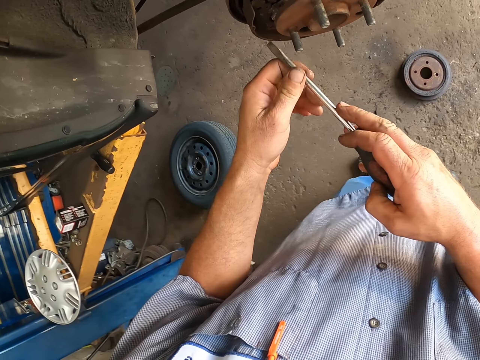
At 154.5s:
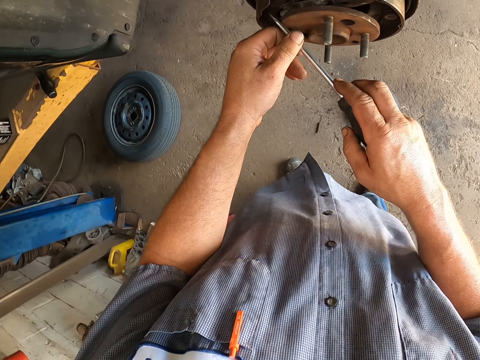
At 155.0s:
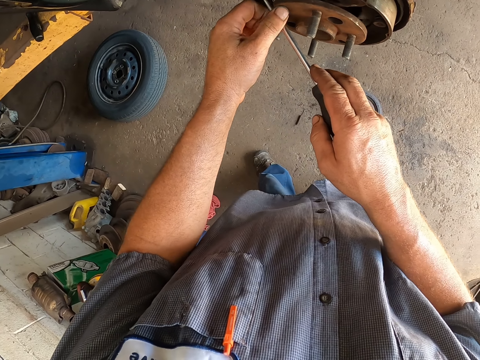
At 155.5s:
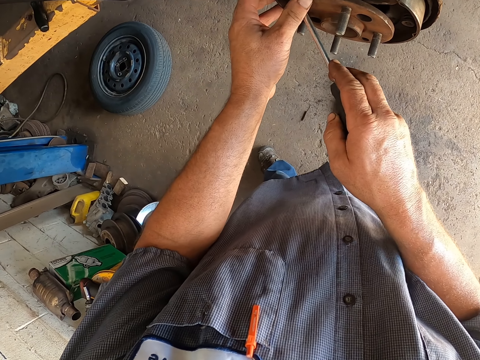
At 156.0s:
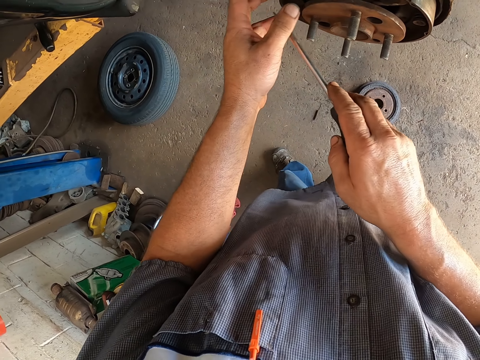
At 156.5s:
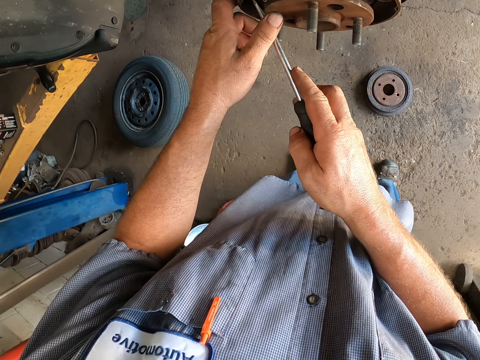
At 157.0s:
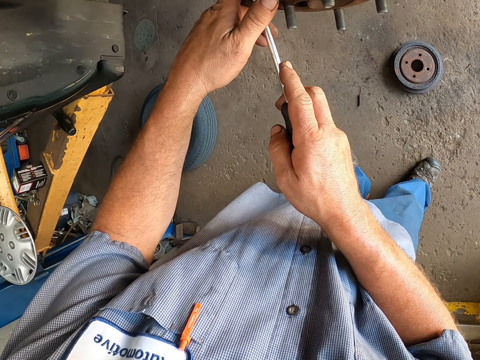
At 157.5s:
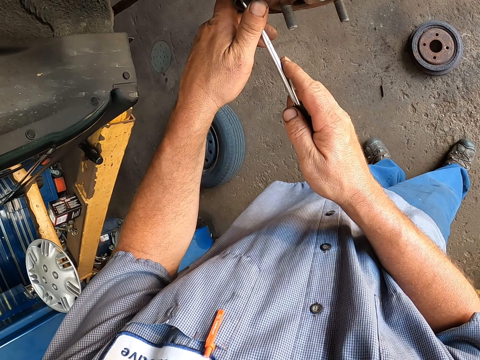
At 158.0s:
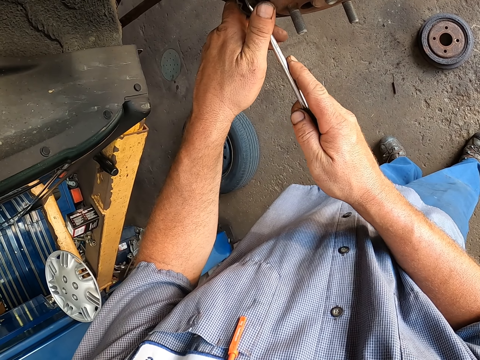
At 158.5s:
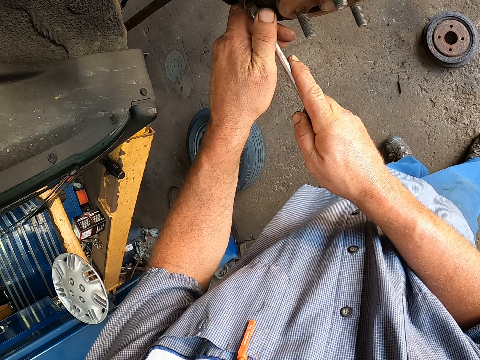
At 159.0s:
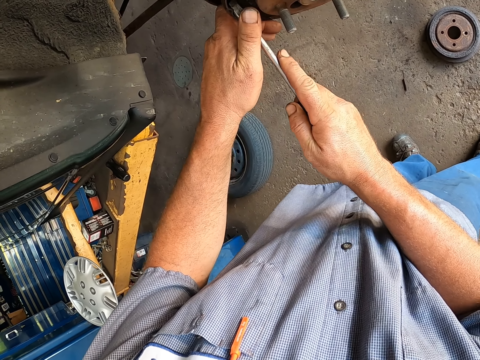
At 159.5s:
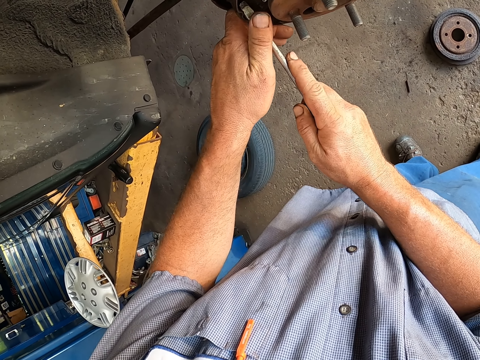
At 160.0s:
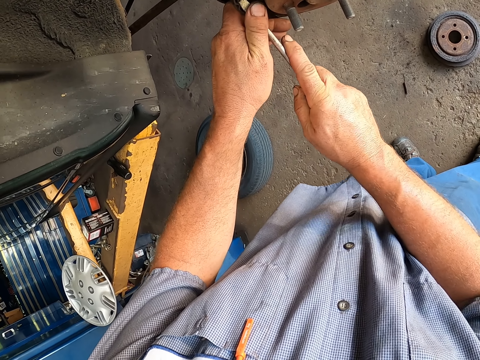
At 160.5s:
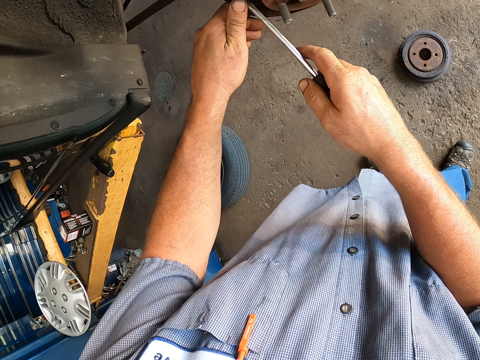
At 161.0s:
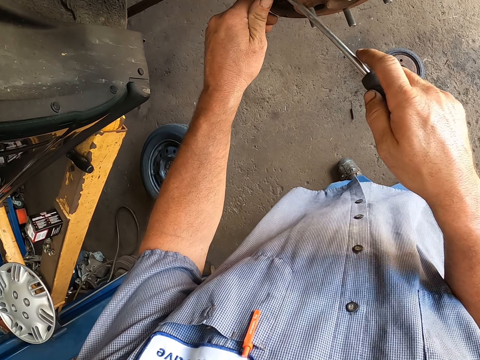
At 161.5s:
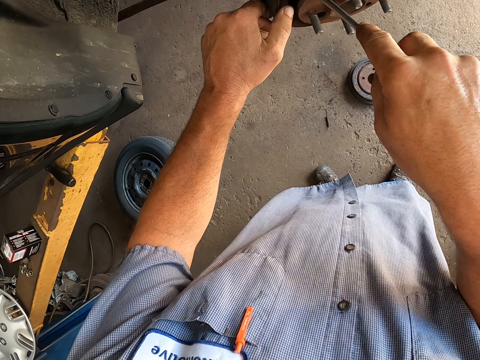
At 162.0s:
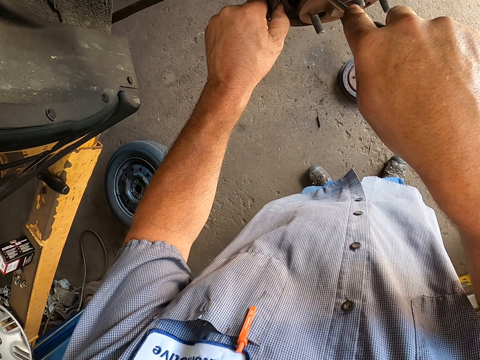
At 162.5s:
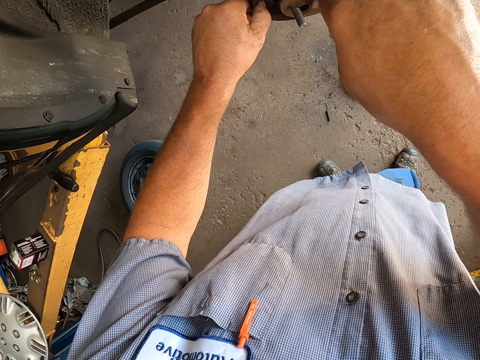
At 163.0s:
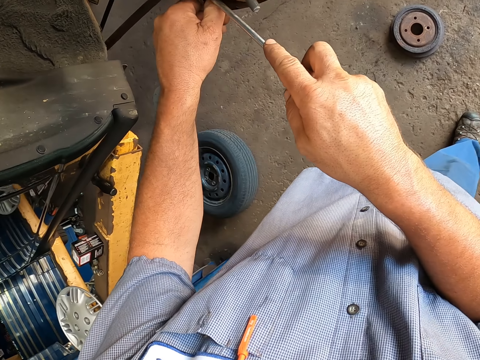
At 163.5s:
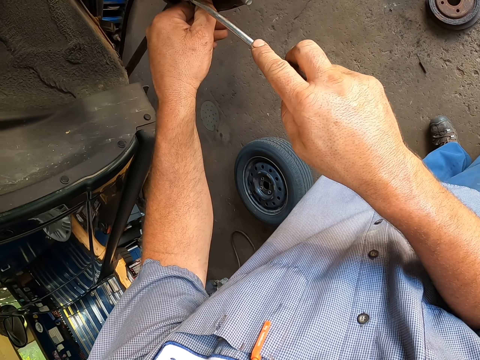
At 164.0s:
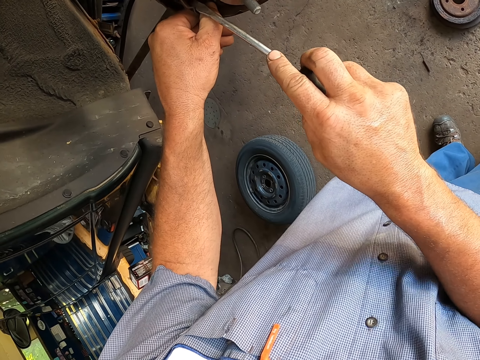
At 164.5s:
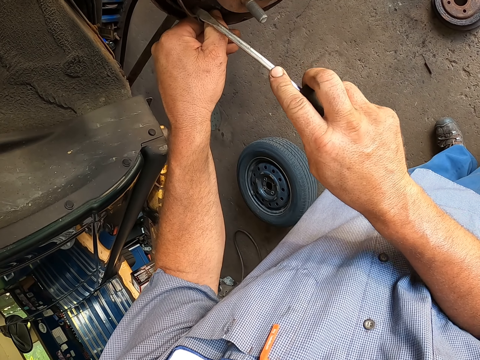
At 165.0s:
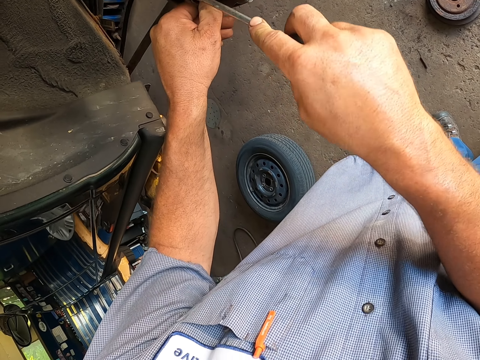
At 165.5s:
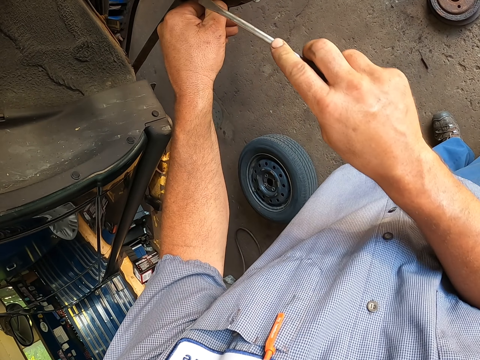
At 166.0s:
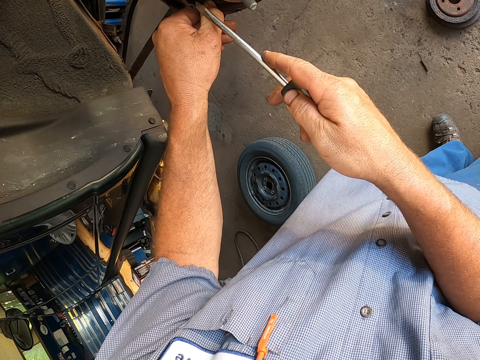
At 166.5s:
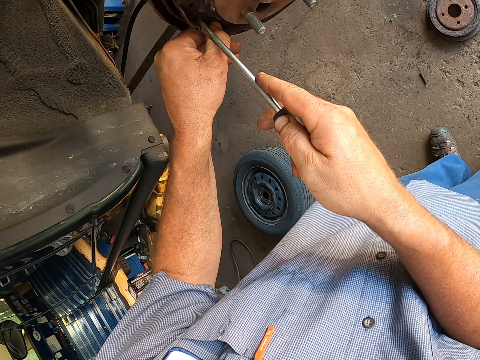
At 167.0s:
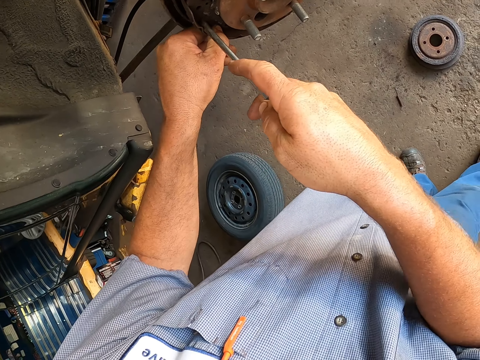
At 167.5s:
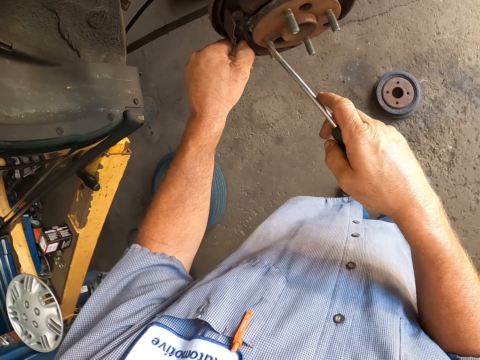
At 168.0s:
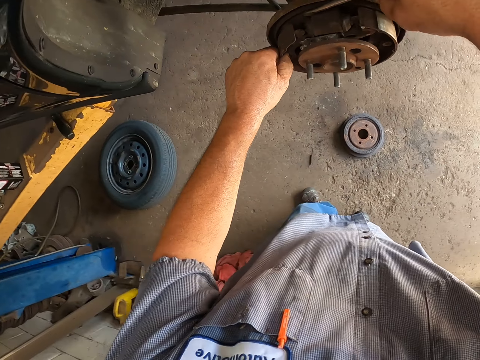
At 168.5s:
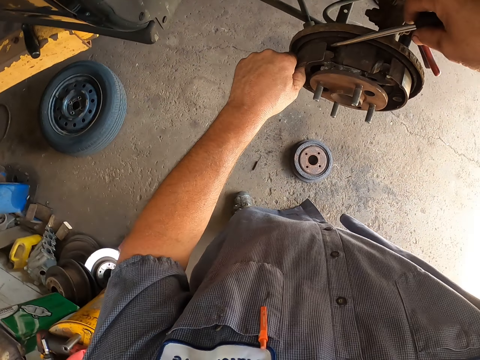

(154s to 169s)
The camera wearer holds the screwdriver with both hands. They adjust the rim by the screwdriver, remove something with the flat screwdriver, and look around.

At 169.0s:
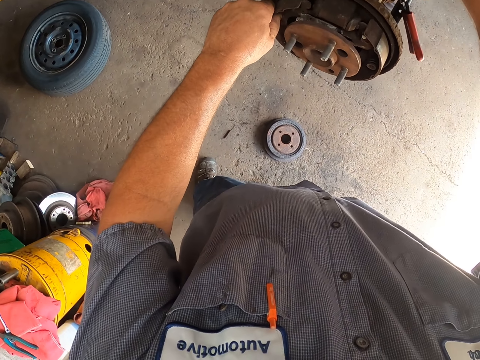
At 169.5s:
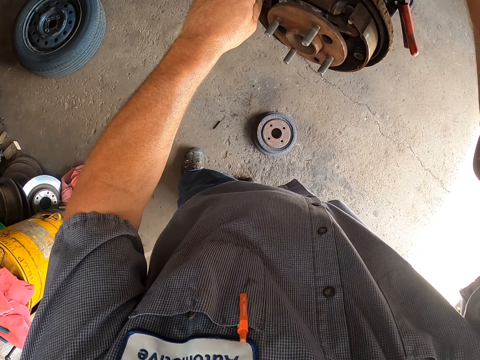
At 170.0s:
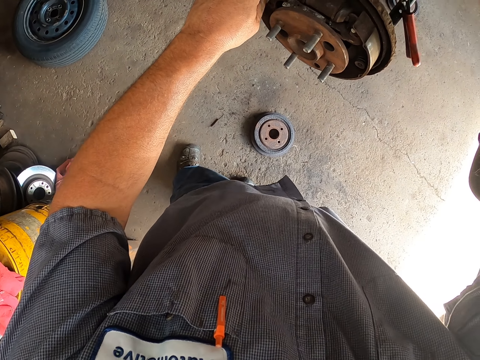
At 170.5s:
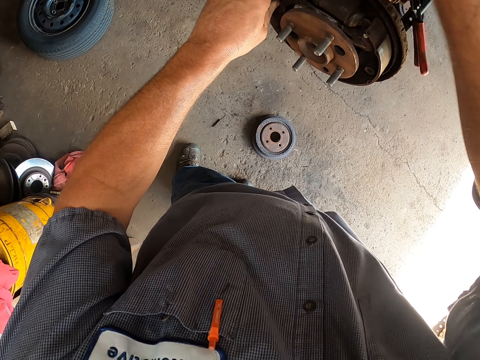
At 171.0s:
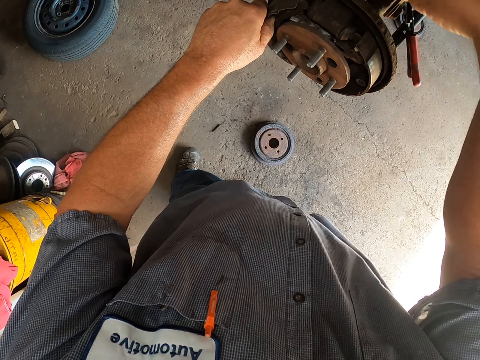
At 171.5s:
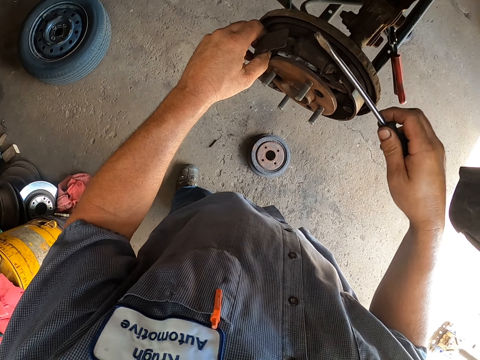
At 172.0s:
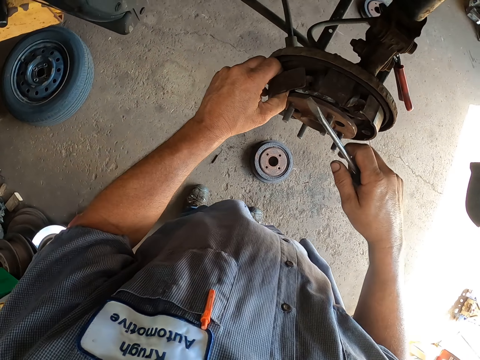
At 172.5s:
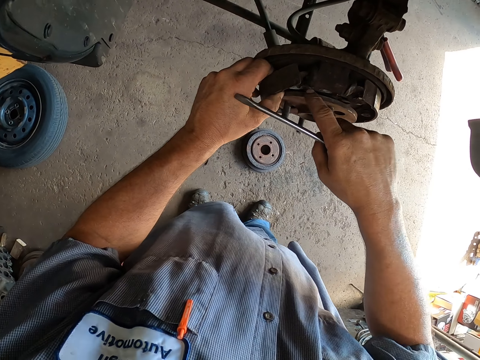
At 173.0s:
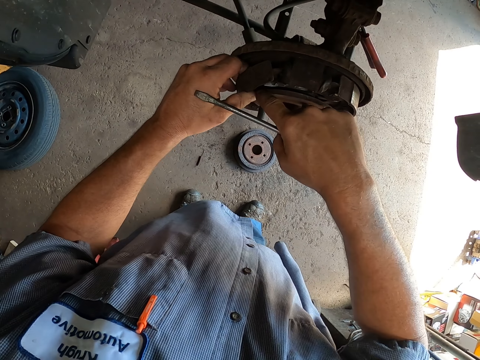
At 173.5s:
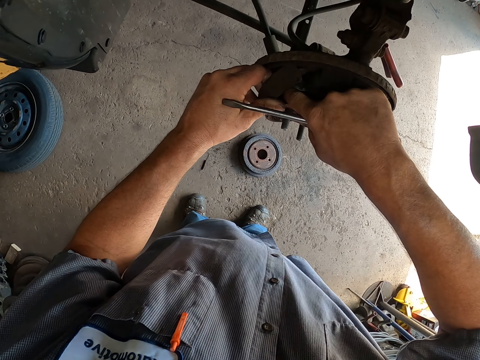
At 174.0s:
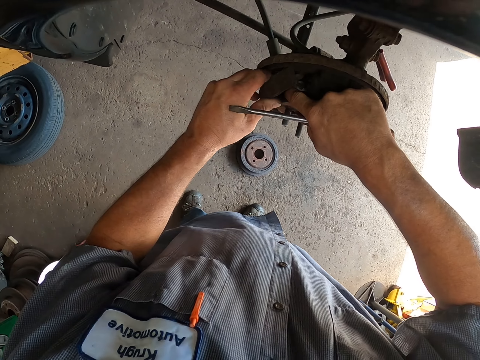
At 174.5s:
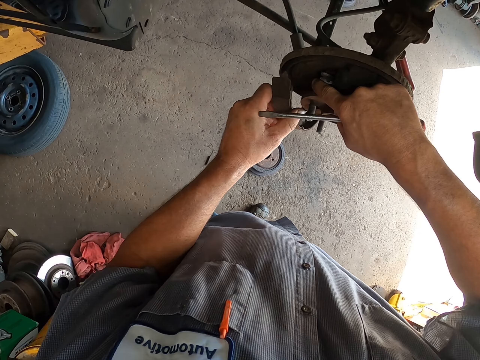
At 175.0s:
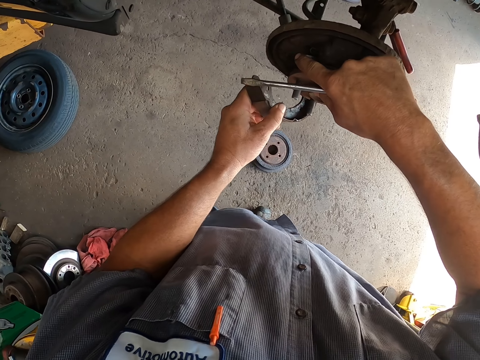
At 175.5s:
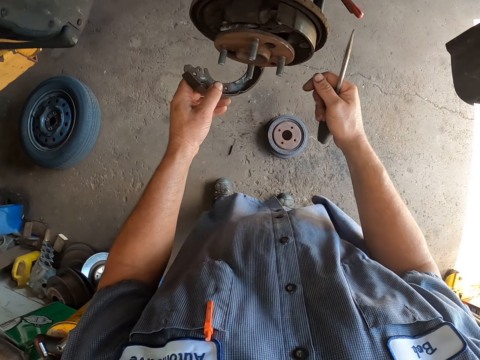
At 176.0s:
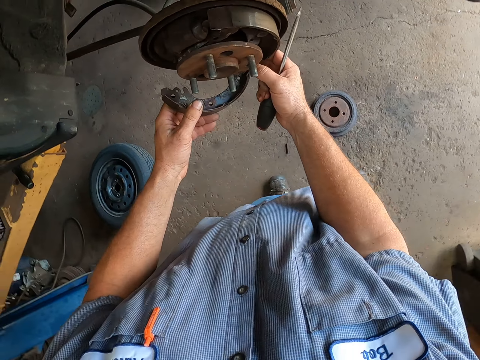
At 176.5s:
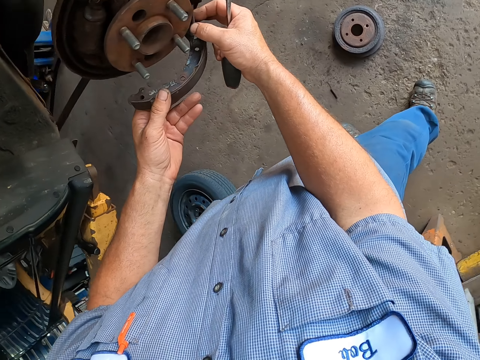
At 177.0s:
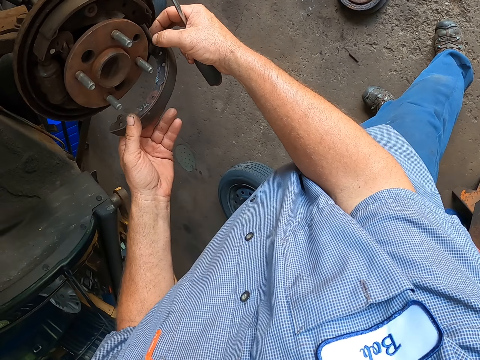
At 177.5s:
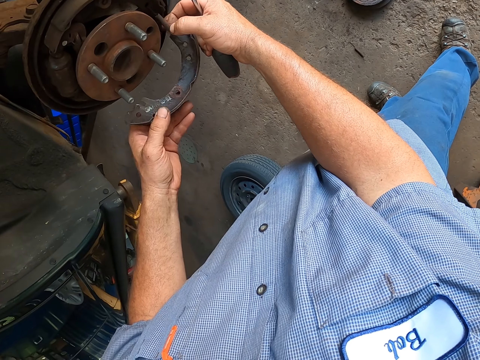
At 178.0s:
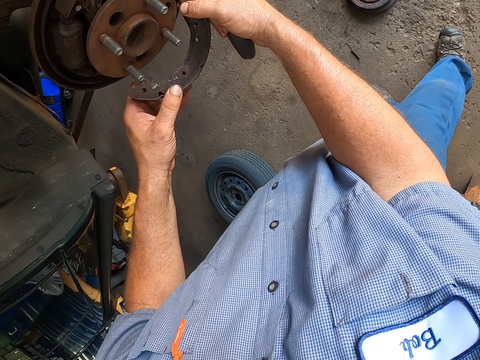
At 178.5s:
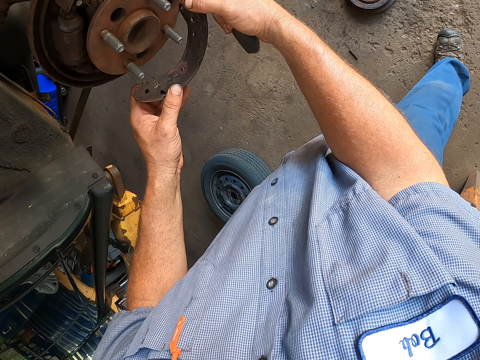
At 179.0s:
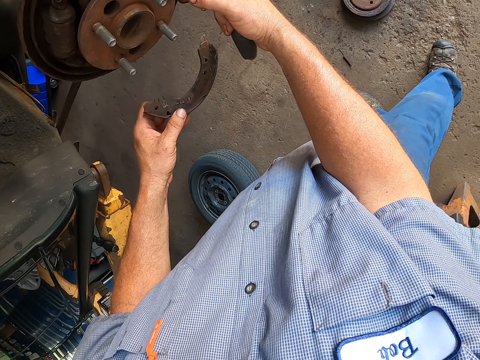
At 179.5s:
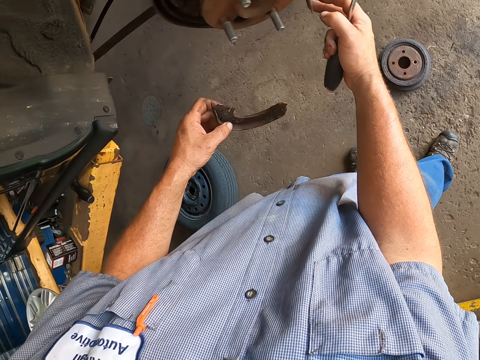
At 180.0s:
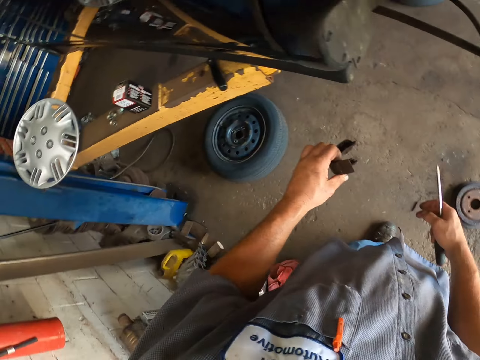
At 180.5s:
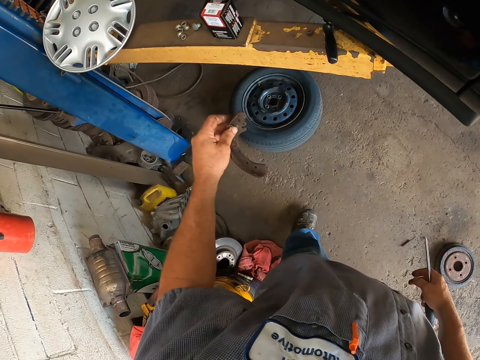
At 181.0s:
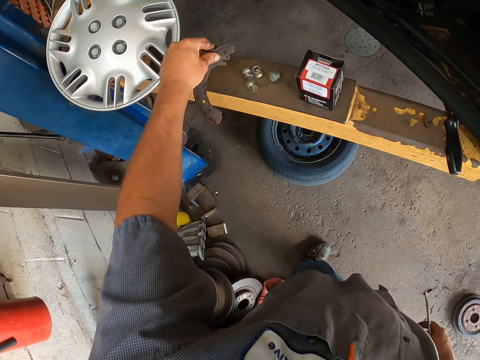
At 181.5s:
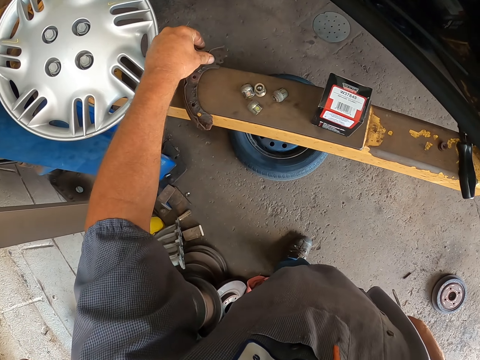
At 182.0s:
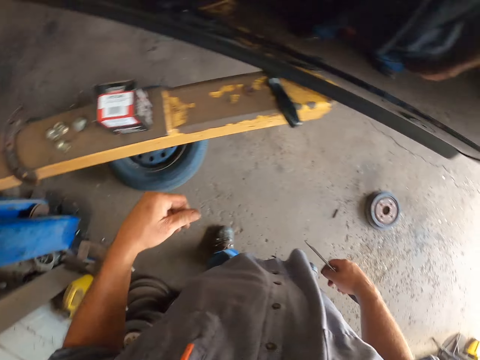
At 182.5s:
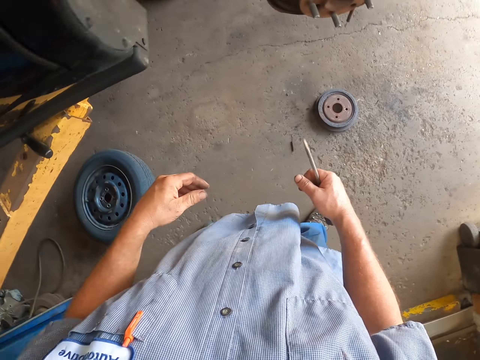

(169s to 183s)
The camera wearer removes the screwdriver from the rim. They adjust the rim by the hand. They remove something with the hand. They stop to remove something with the flat screwdriver. They remove the part of the rim, look around, and place the part of the rim on the wood.
